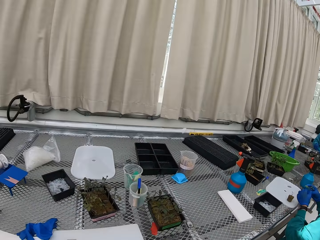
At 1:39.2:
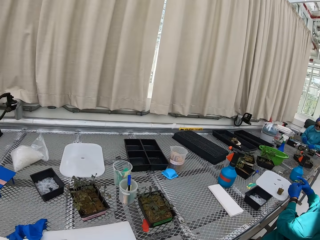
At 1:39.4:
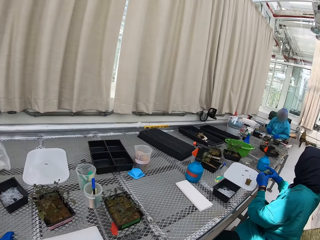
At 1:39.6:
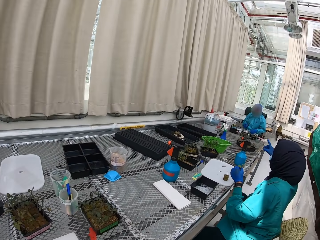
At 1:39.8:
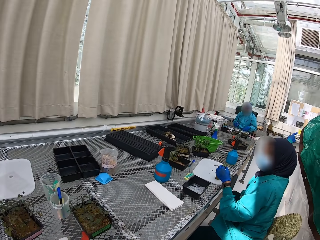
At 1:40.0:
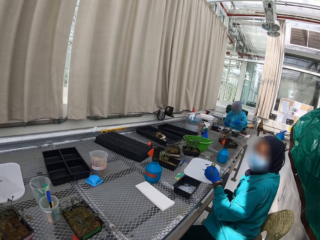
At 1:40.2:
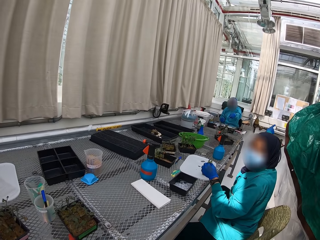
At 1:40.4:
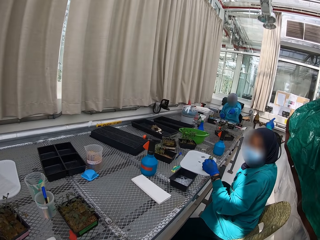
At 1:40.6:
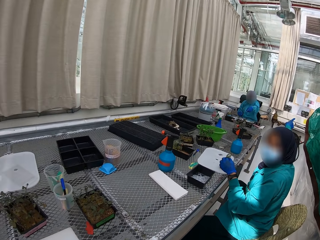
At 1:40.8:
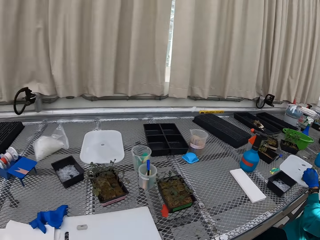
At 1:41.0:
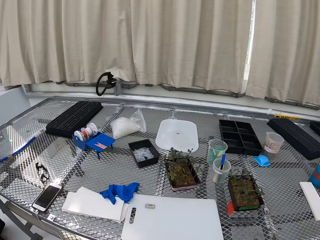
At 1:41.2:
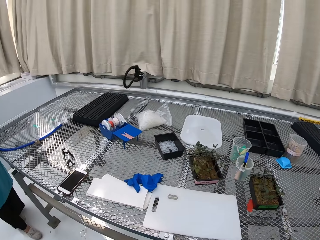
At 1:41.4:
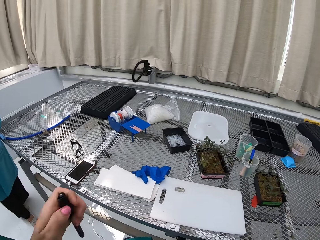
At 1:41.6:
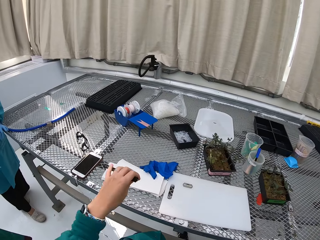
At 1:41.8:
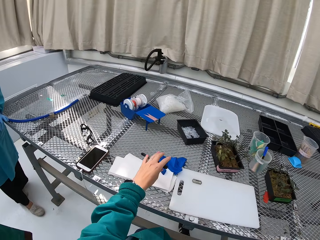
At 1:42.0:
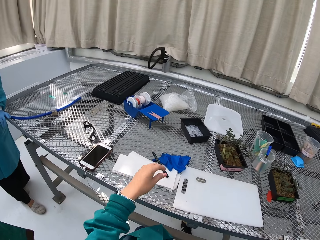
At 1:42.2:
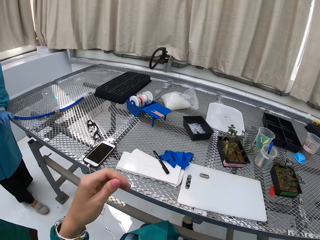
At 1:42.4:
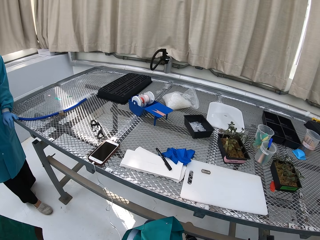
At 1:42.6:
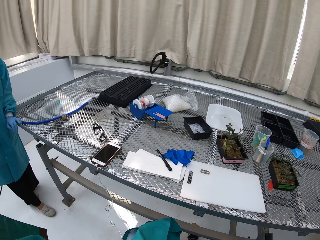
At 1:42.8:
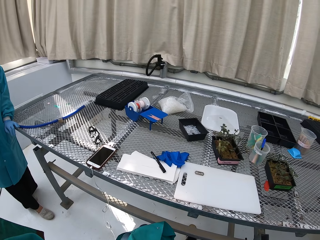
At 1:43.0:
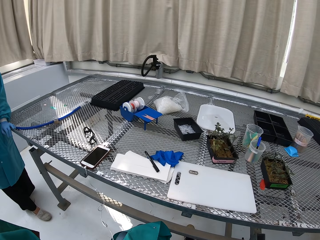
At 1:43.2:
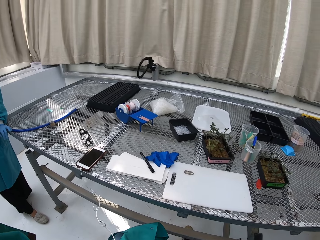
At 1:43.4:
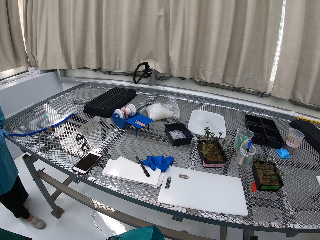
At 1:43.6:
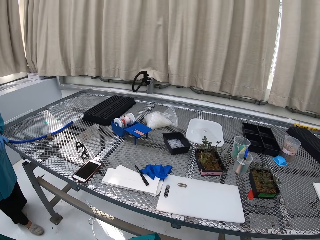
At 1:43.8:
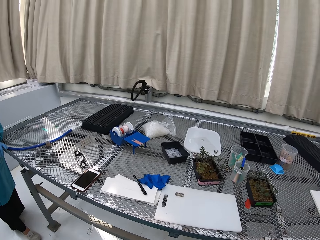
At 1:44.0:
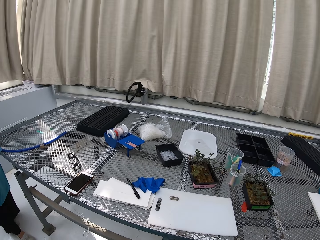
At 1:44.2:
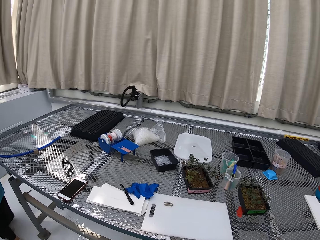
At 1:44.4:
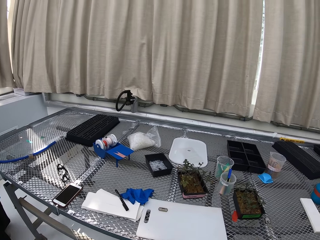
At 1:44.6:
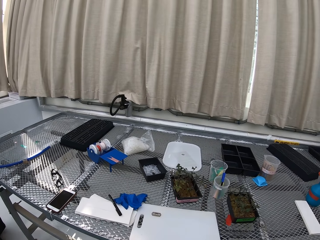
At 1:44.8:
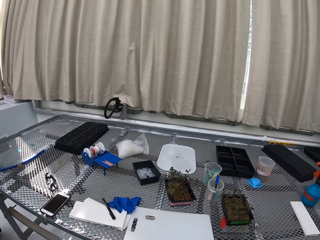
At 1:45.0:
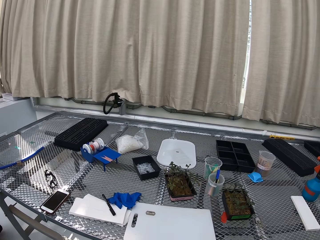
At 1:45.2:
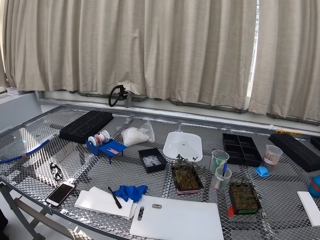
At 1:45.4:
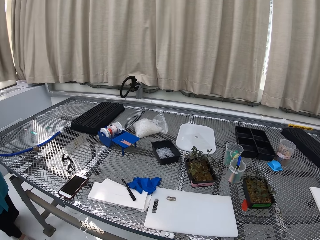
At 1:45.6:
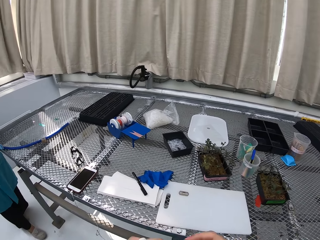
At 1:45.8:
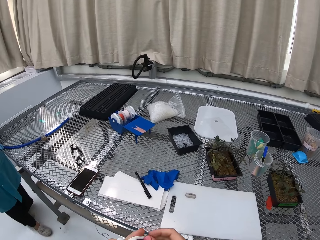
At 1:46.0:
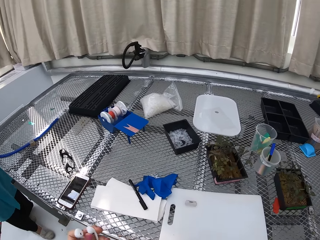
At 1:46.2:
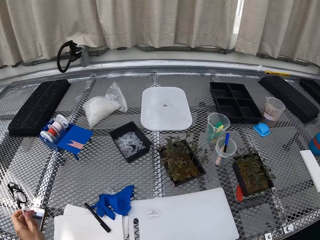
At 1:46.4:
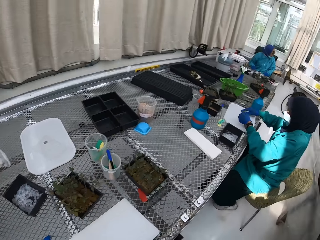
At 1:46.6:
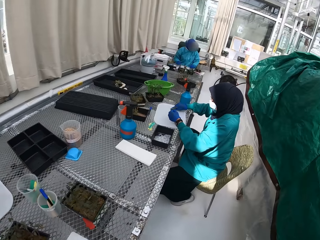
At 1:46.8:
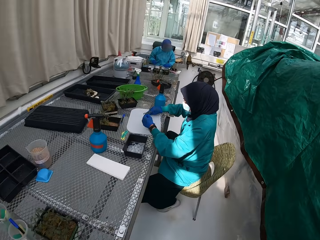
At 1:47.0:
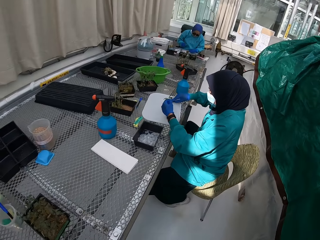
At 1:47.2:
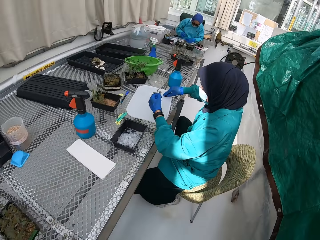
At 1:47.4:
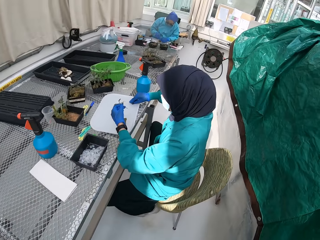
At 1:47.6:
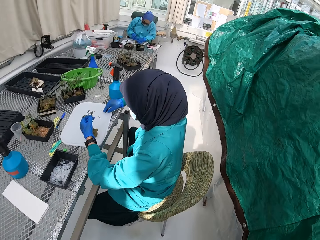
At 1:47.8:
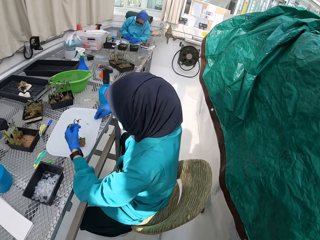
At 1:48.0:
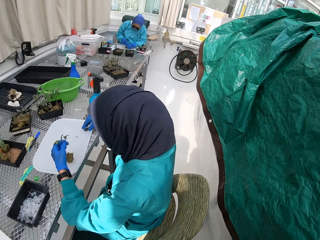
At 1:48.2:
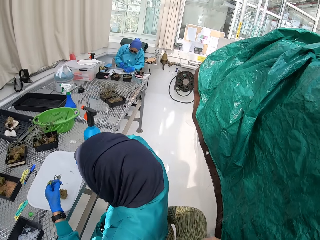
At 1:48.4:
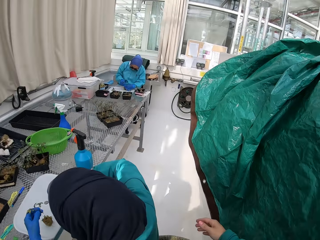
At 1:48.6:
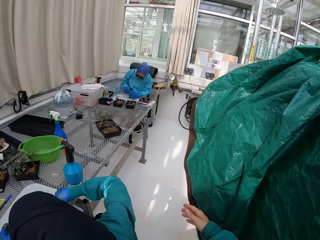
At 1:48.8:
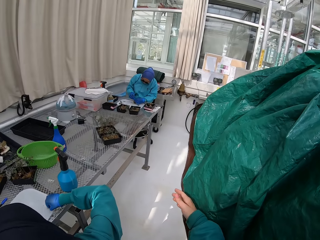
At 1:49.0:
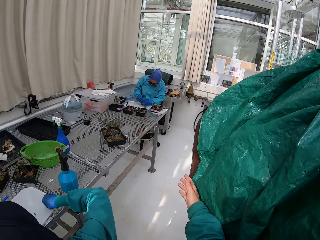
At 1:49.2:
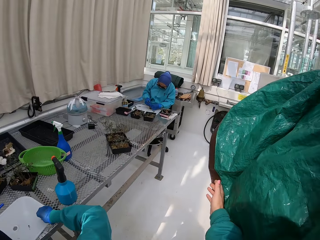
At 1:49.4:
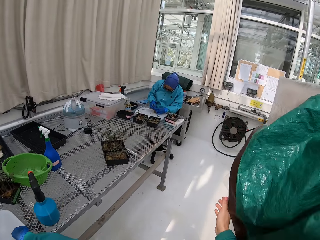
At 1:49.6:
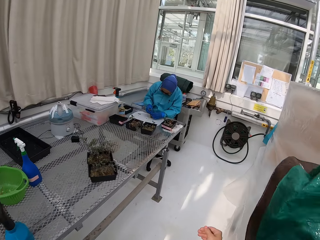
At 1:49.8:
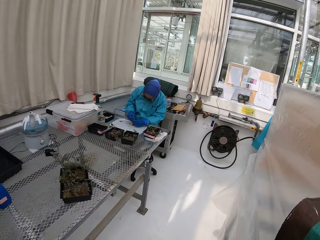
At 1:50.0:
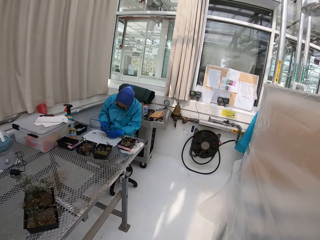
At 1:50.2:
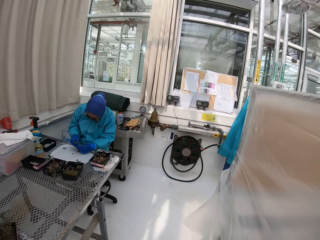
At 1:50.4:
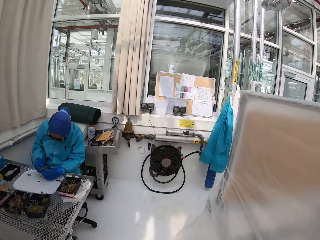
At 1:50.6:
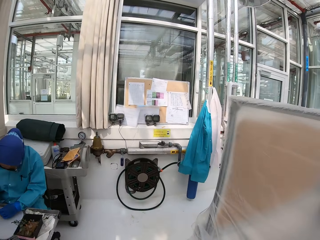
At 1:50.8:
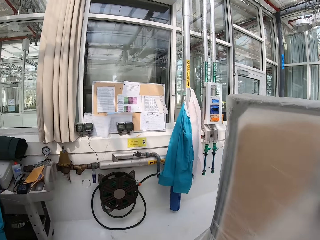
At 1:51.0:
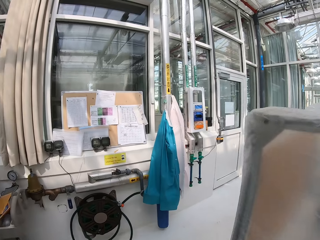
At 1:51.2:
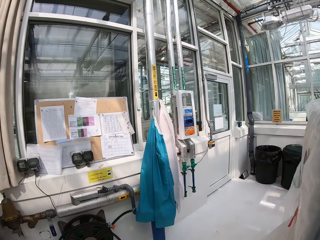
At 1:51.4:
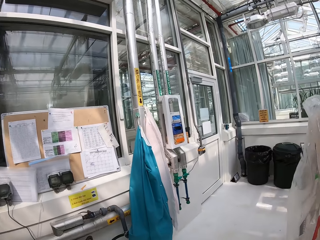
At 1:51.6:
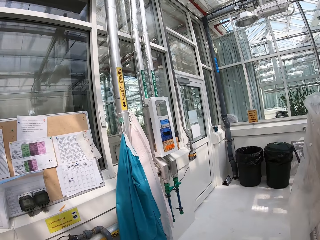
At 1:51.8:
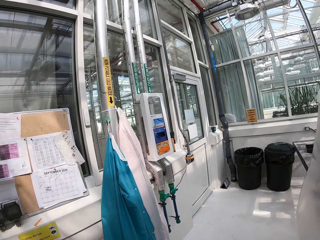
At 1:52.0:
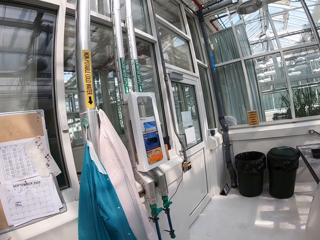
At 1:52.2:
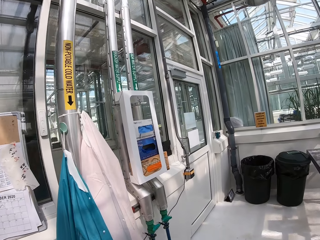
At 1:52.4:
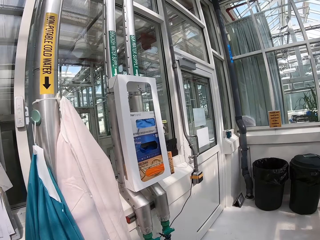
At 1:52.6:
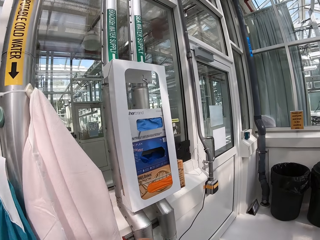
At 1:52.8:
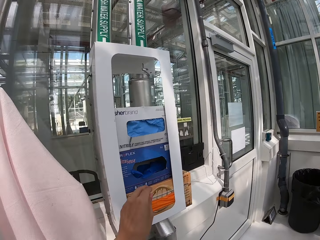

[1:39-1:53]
The camera wearer interacts with a lady. They put the pen on the mesh table. They walk past the lady. They walk past another lady.

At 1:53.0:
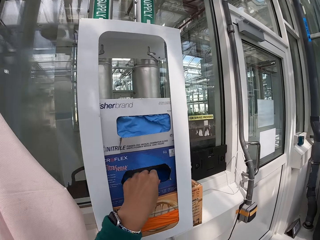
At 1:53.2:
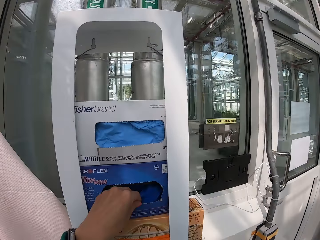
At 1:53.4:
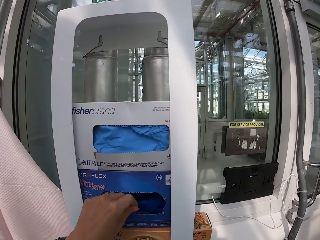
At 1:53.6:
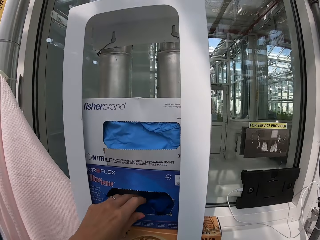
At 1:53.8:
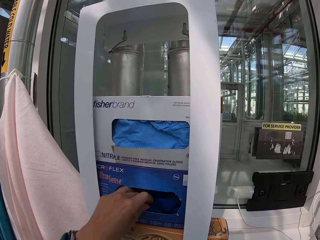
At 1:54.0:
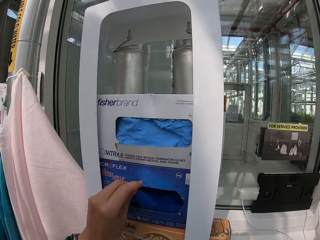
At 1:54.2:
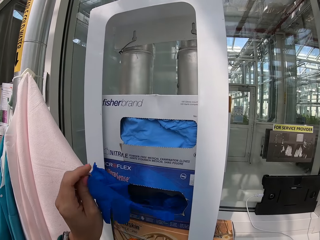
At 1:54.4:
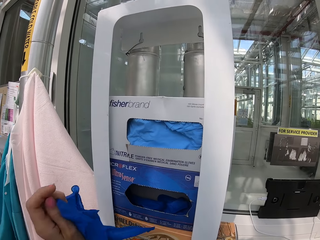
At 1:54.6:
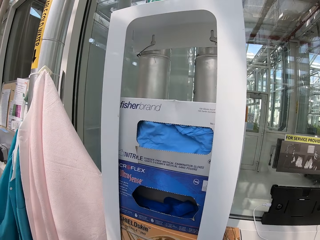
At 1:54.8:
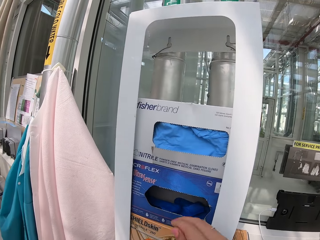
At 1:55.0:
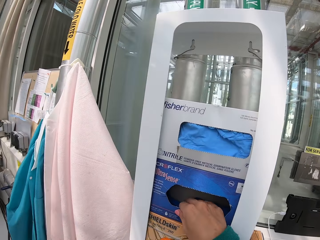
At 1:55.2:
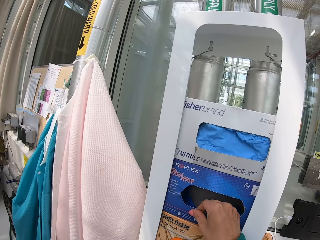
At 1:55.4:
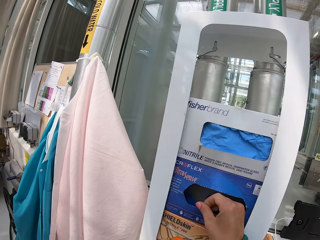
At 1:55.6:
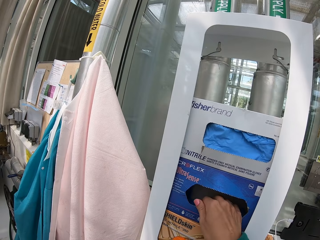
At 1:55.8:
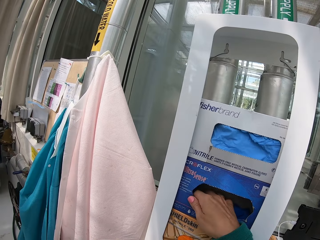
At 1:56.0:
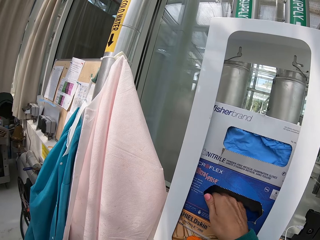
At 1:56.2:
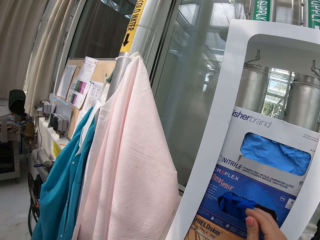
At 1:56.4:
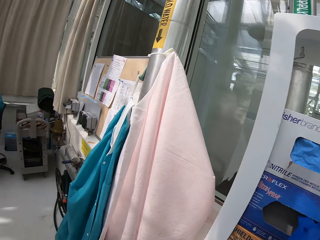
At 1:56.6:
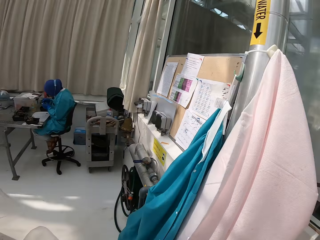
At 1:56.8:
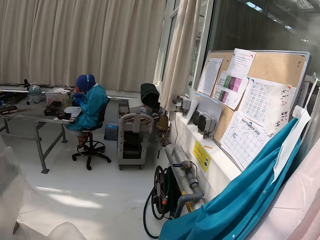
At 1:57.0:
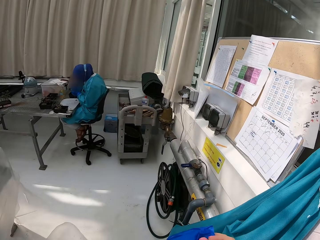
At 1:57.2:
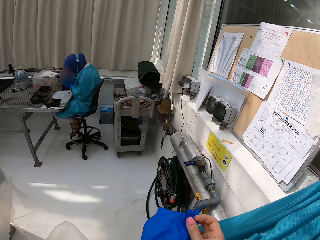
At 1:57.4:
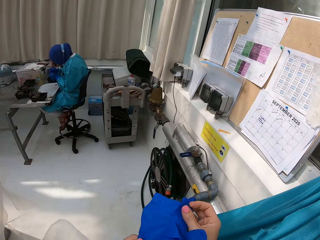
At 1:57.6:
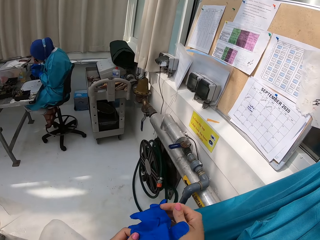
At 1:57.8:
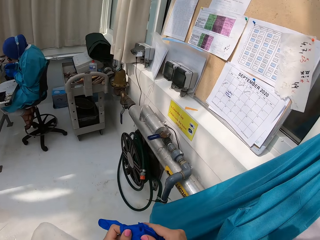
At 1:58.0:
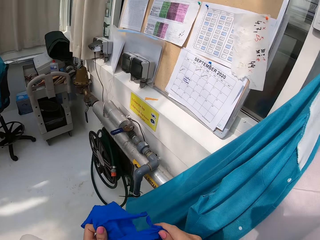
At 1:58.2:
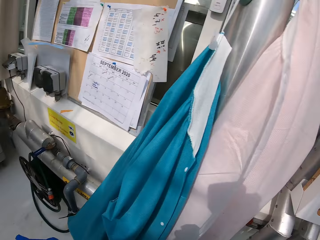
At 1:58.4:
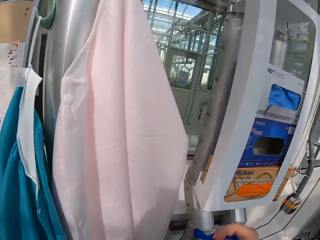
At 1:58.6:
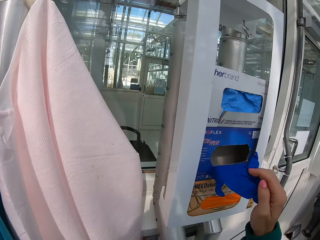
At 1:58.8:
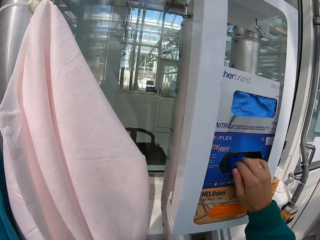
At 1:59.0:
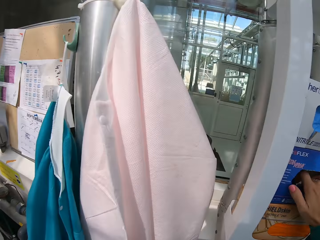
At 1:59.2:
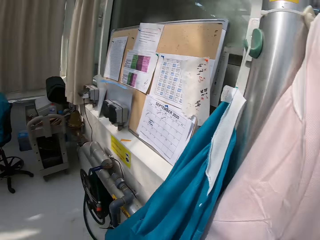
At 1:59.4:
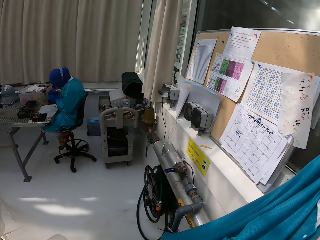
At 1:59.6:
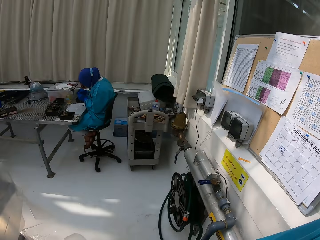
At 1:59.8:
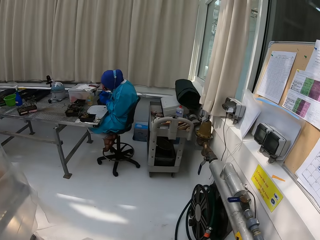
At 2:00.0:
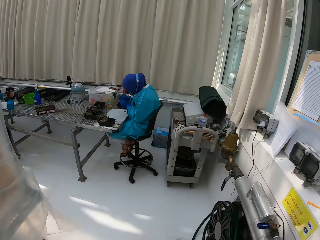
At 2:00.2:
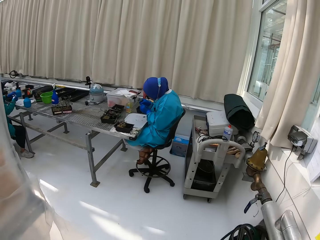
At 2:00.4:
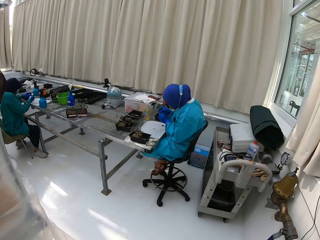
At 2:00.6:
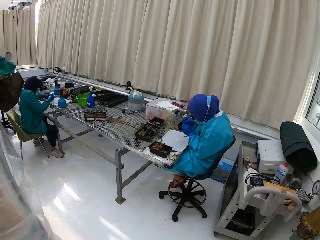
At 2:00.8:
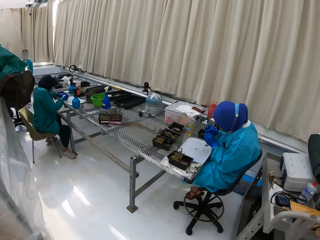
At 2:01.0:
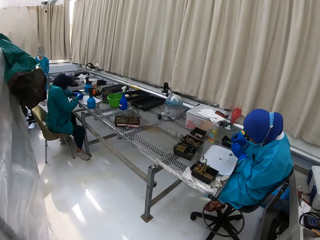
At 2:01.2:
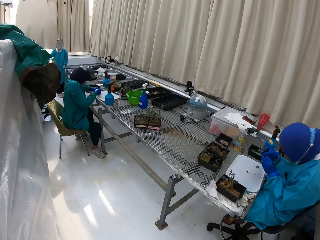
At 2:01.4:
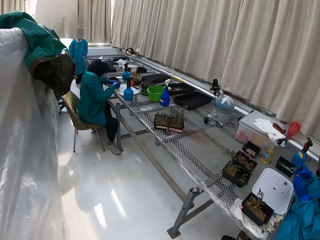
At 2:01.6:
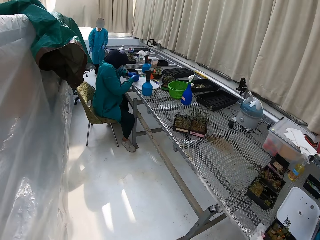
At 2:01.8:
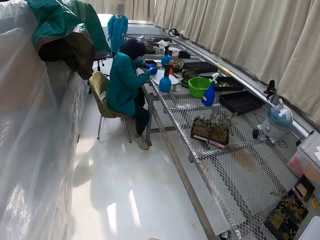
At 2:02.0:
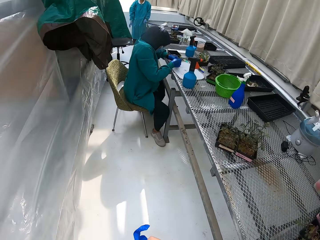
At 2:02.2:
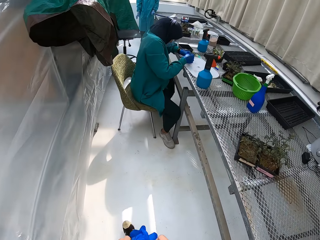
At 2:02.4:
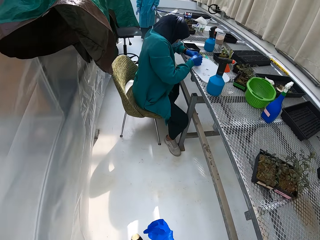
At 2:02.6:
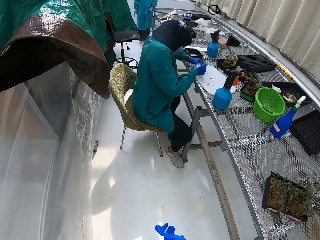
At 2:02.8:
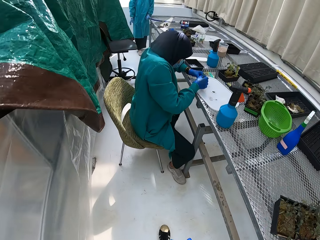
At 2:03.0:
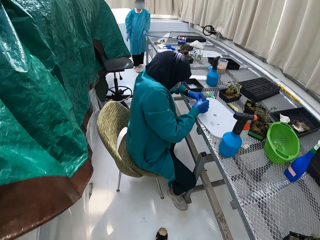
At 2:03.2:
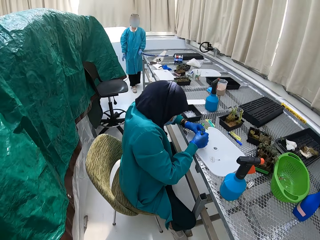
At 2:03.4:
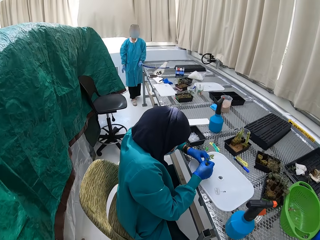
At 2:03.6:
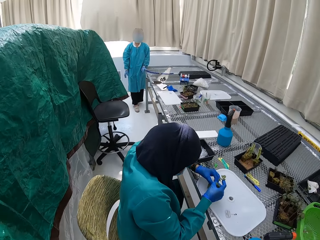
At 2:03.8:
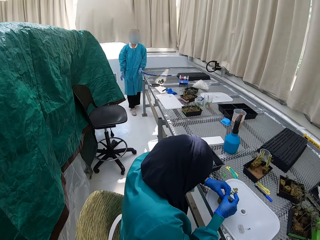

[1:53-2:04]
The camera wearer takes gloves from the glove dispenser. They pick up another glove. They return the glove into the dispenser. They walk back to the working table.
